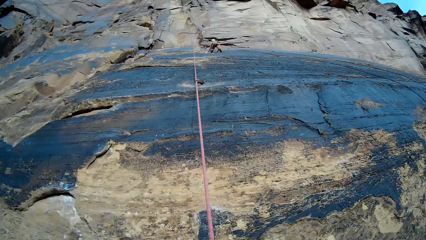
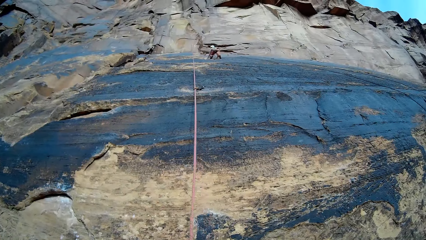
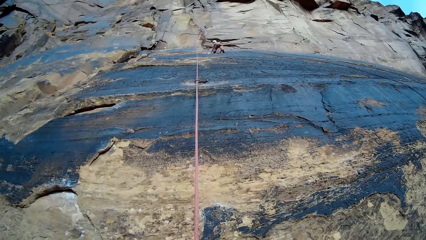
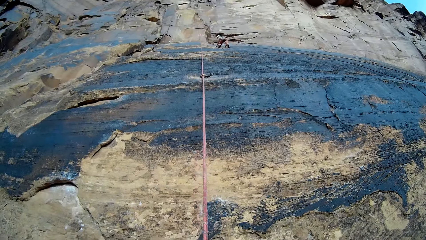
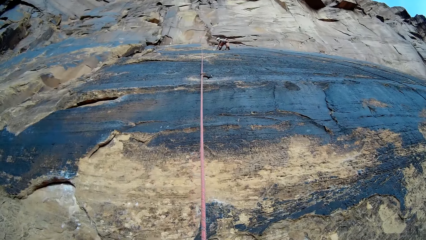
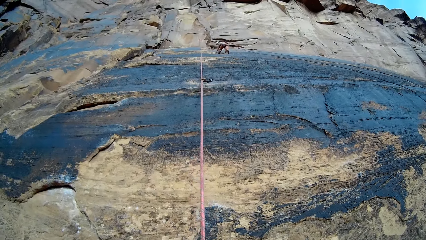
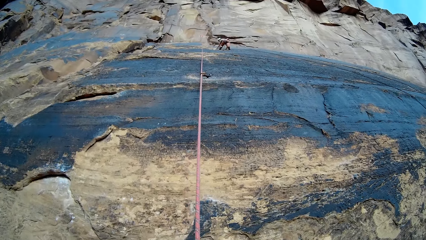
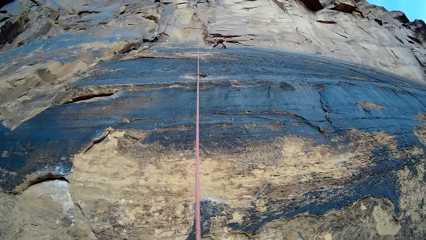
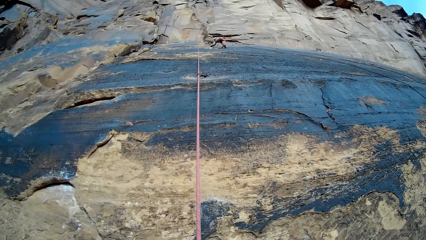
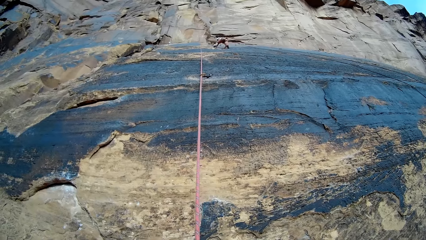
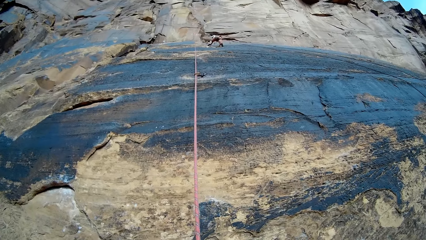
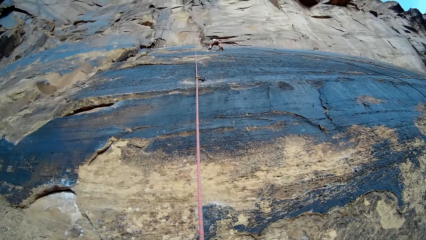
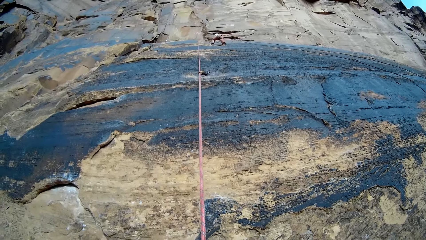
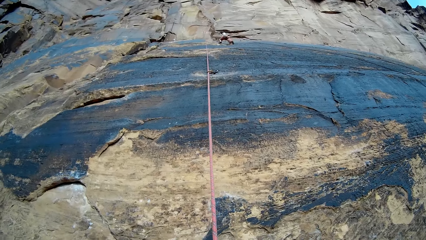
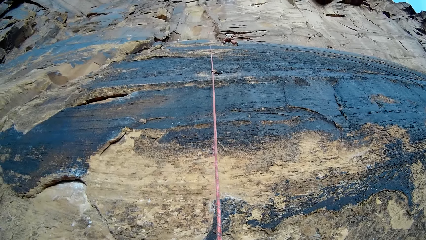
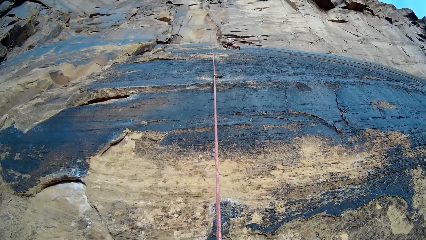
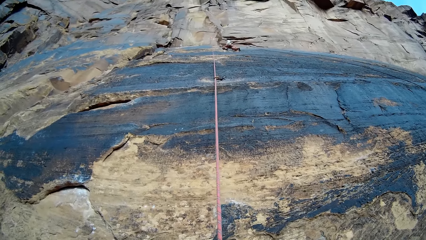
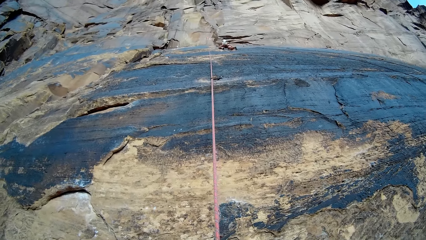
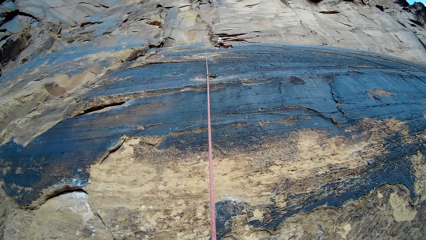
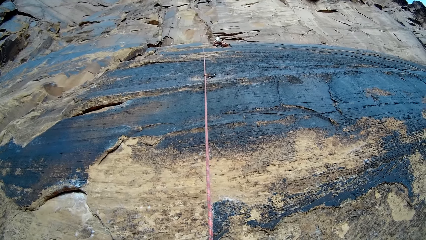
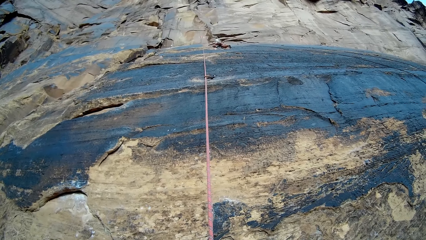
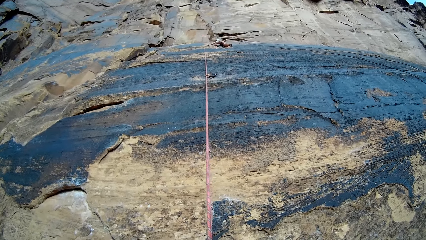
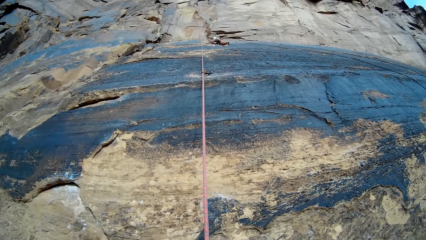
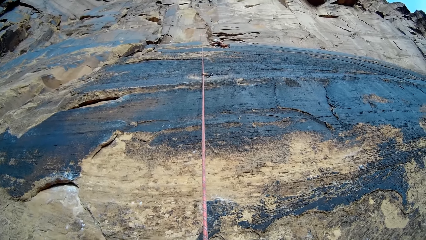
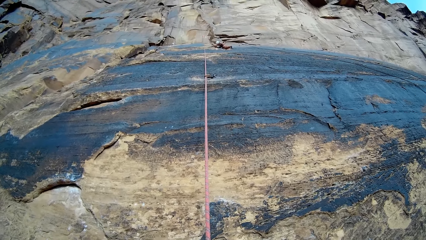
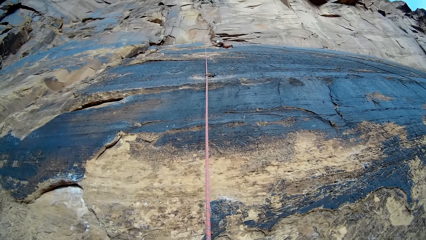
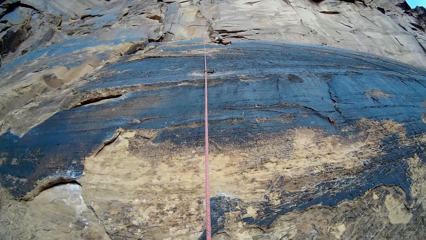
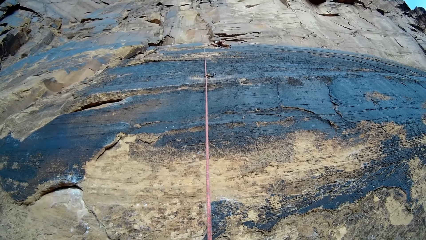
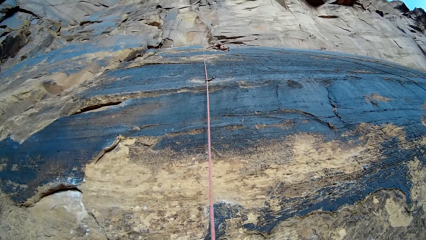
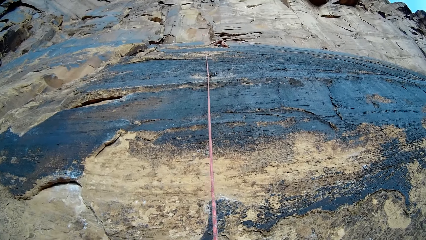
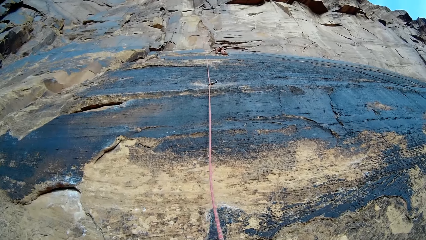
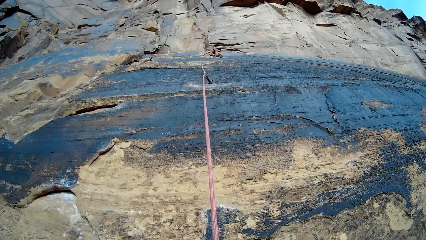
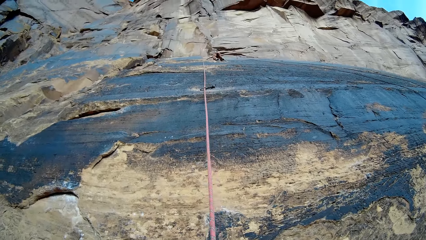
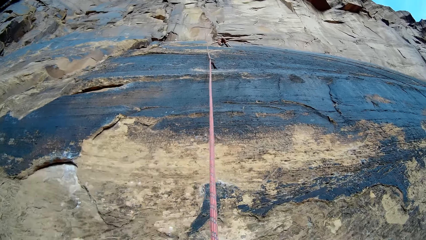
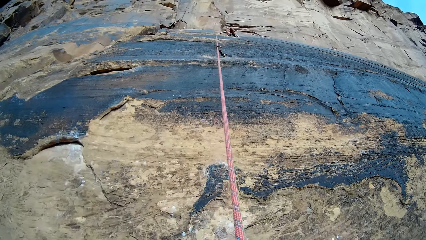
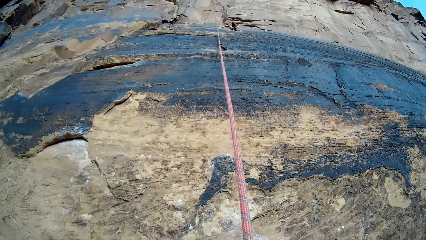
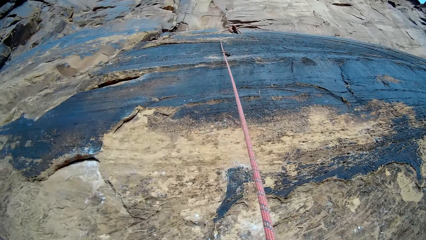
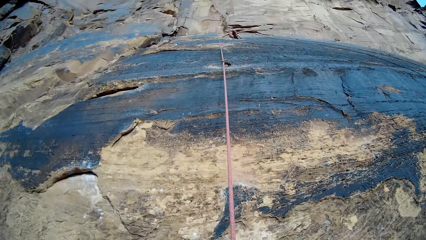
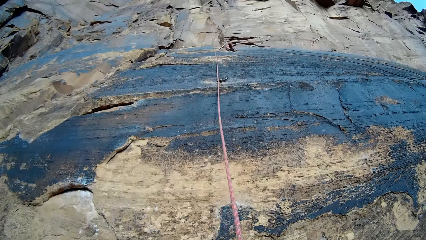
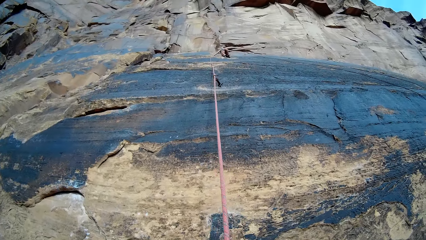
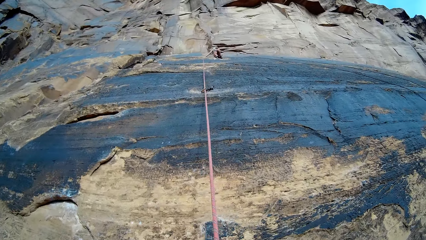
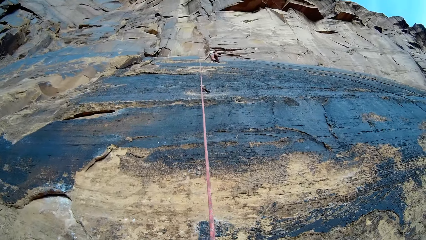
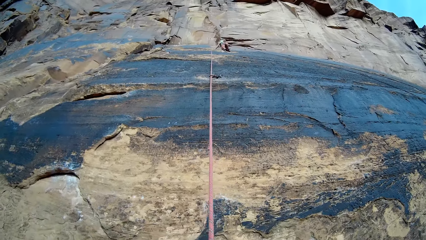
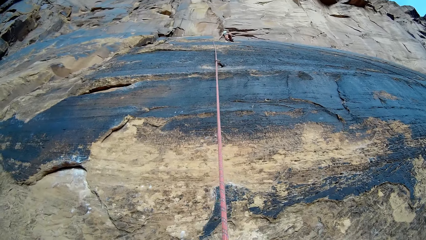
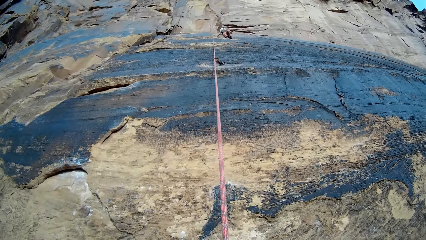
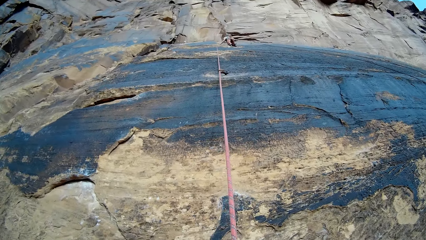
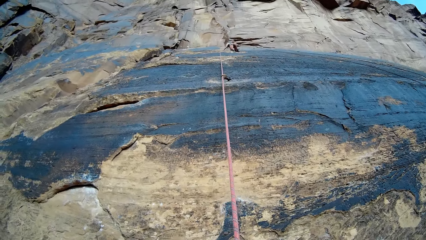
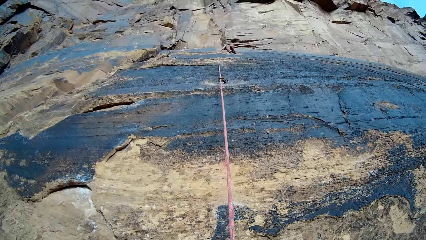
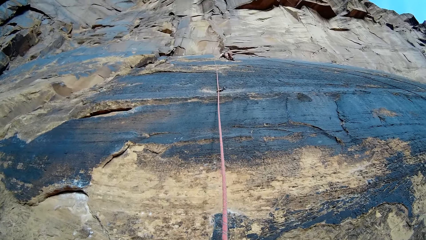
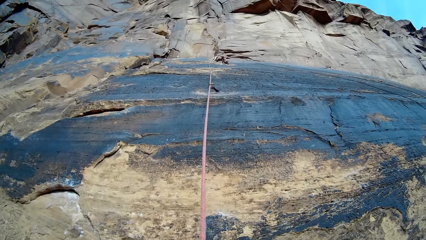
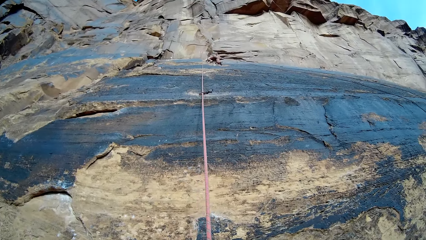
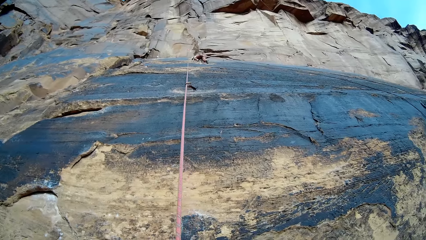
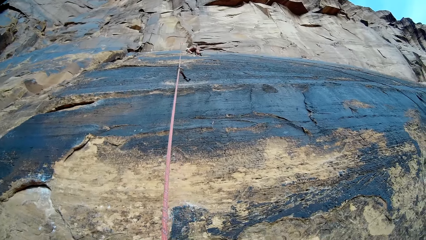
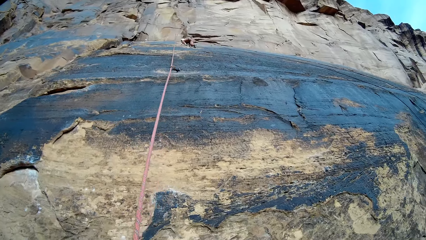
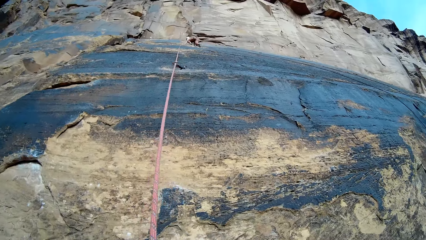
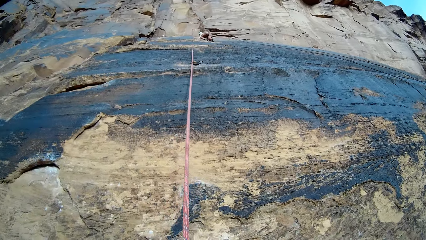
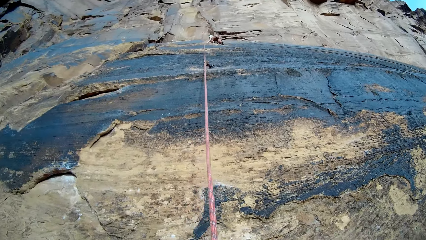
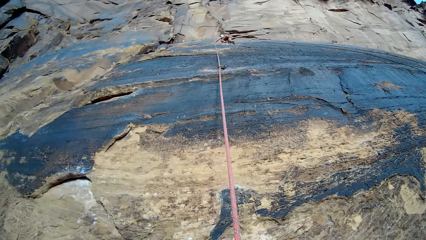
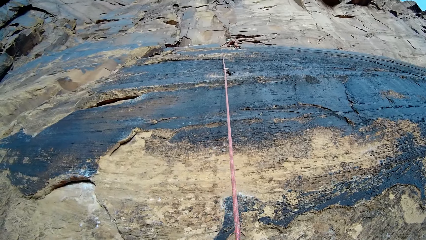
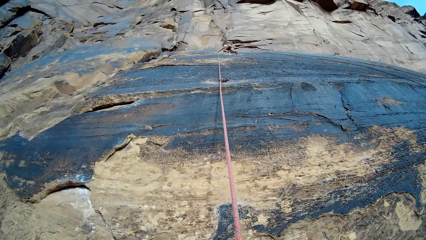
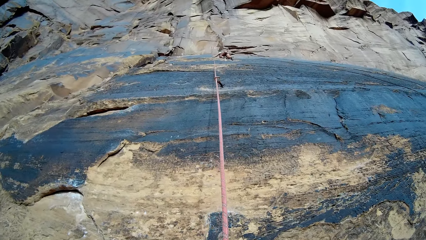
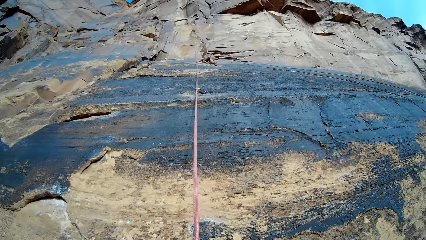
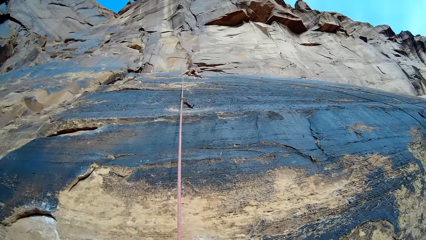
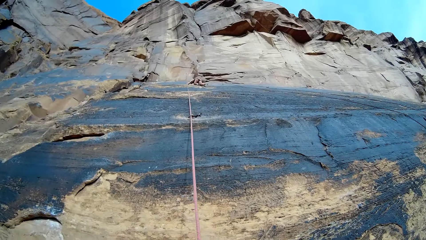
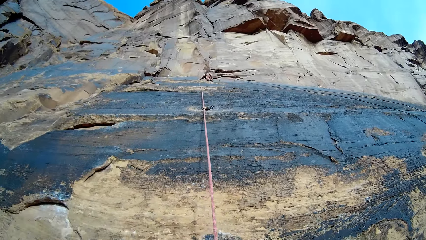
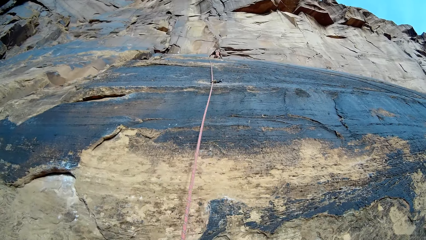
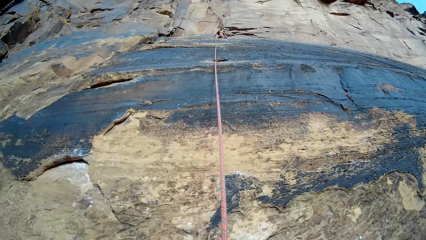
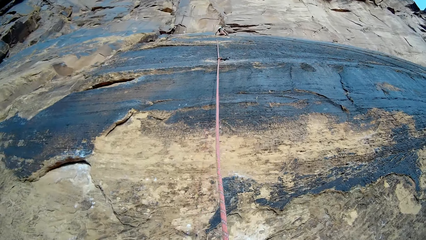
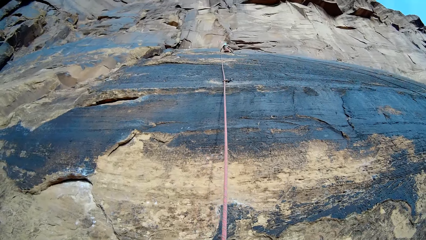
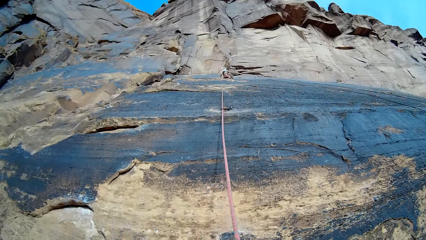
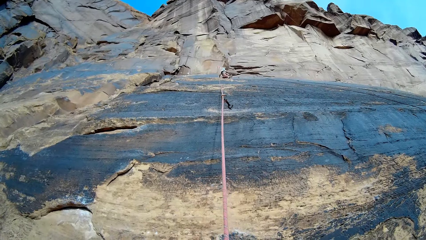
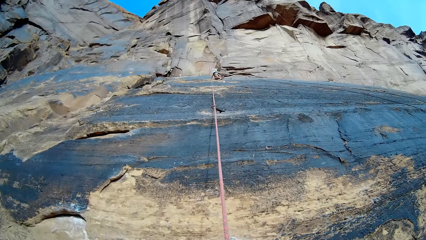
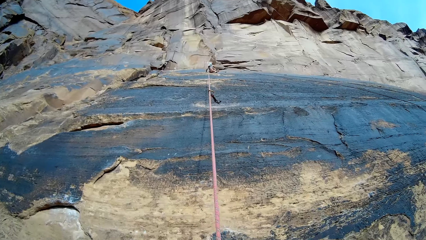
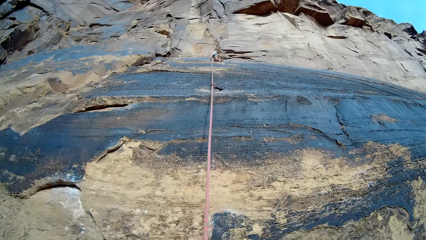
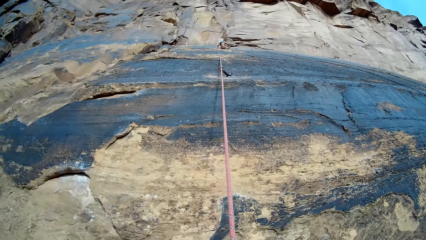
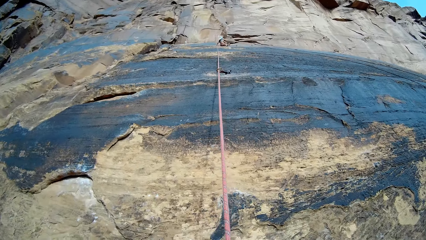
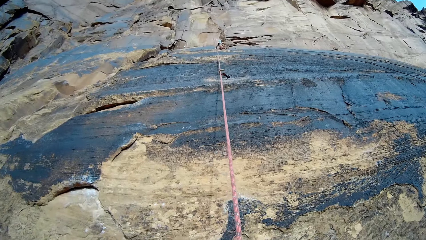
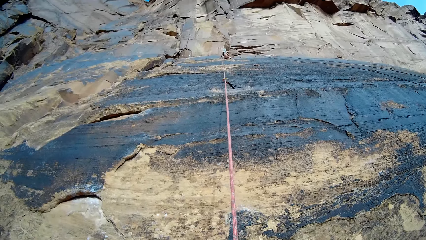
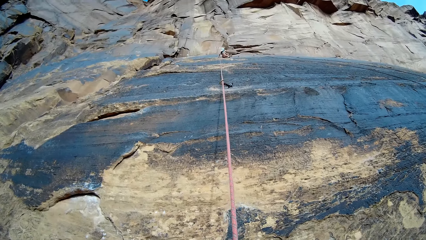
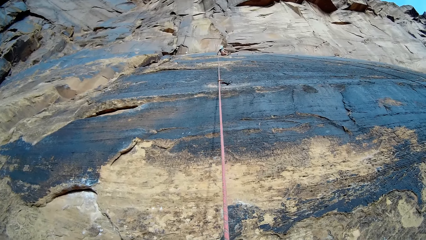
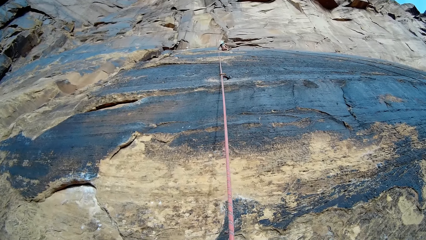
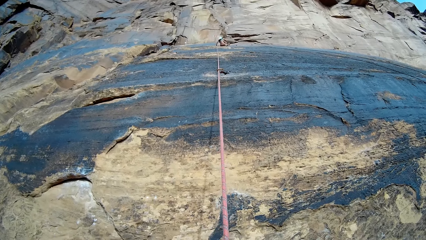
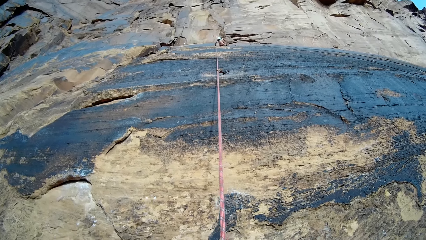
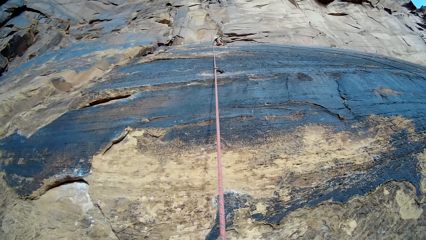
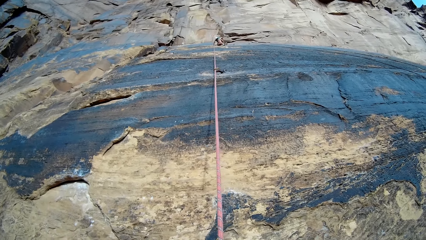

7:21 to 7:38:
A person climbs up the mountain.
